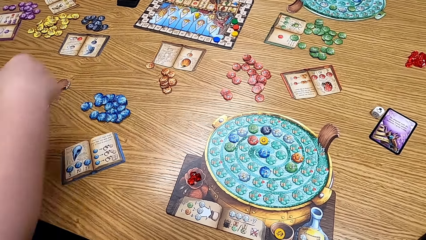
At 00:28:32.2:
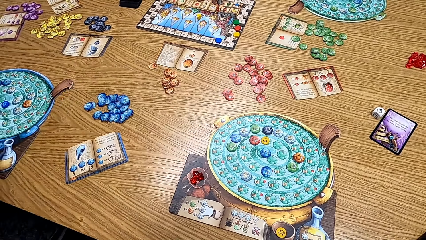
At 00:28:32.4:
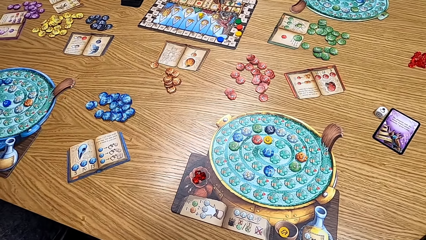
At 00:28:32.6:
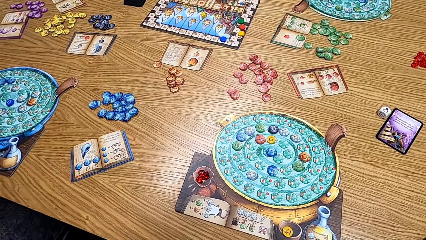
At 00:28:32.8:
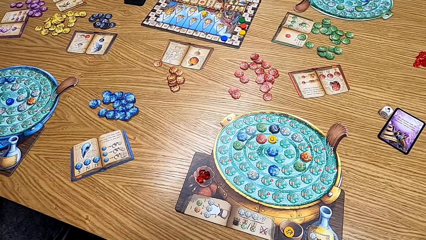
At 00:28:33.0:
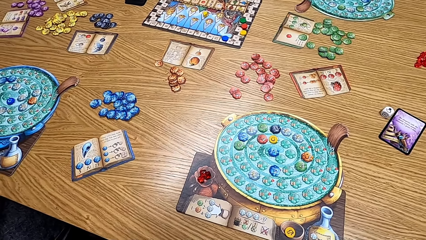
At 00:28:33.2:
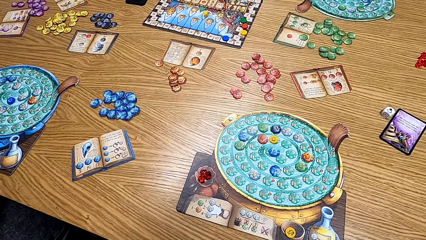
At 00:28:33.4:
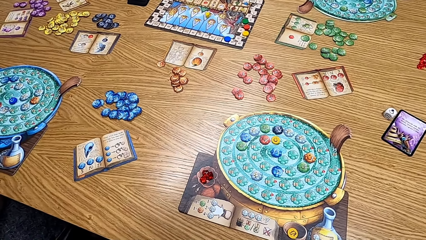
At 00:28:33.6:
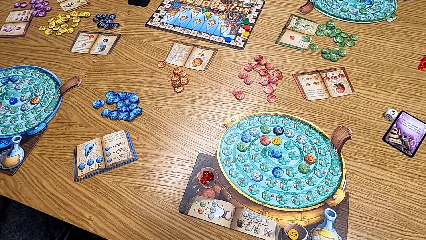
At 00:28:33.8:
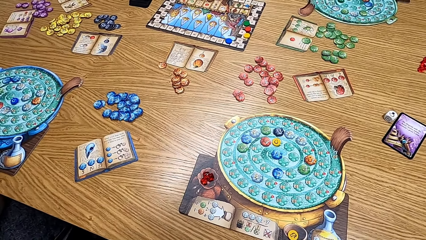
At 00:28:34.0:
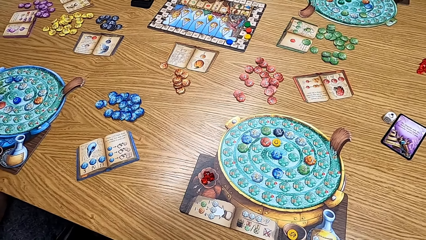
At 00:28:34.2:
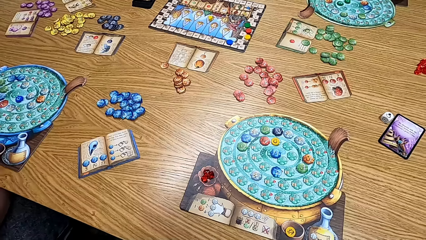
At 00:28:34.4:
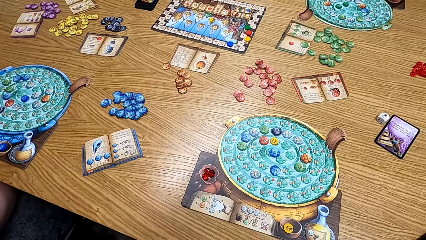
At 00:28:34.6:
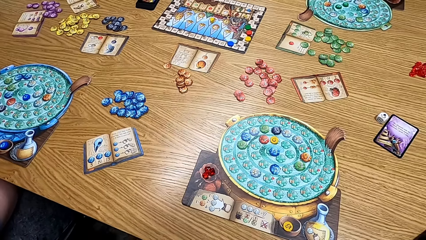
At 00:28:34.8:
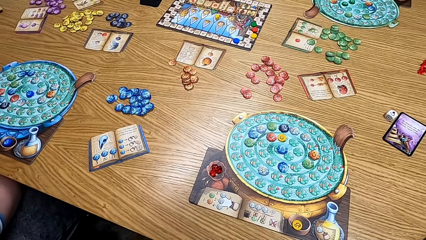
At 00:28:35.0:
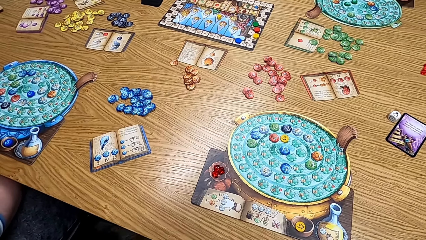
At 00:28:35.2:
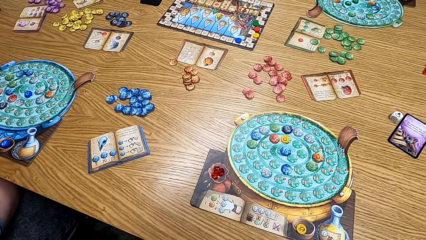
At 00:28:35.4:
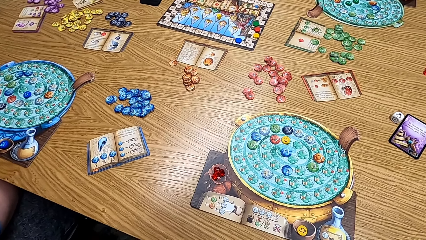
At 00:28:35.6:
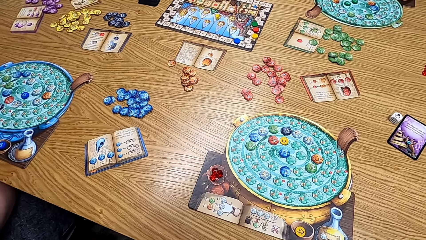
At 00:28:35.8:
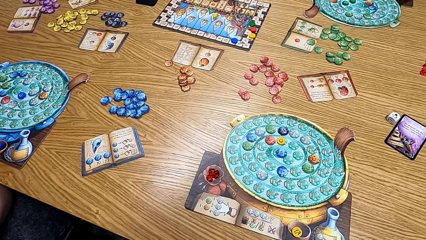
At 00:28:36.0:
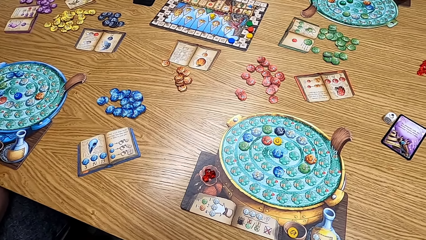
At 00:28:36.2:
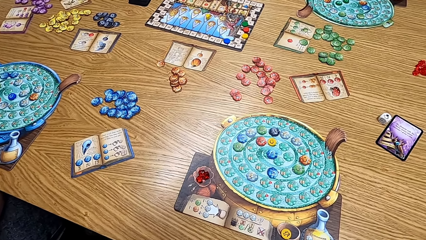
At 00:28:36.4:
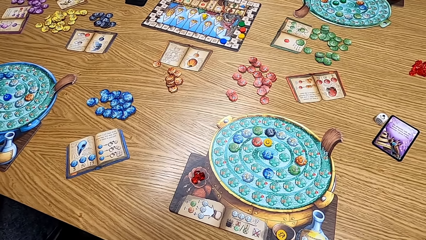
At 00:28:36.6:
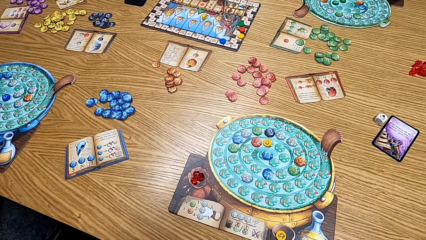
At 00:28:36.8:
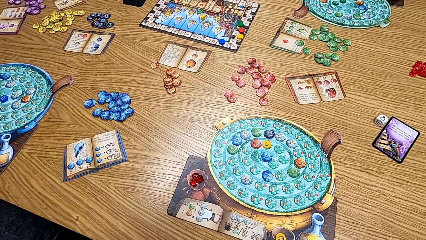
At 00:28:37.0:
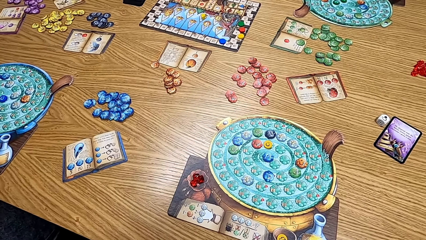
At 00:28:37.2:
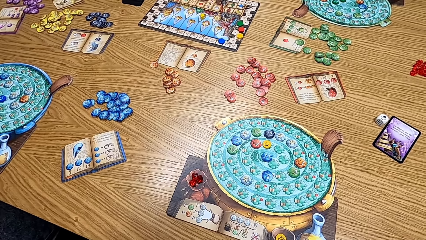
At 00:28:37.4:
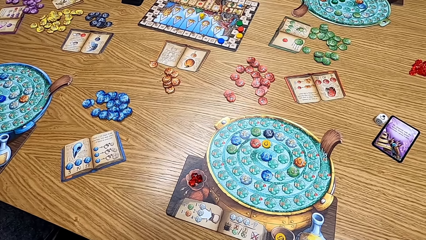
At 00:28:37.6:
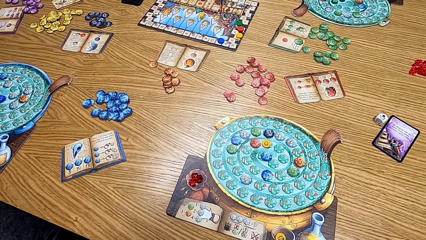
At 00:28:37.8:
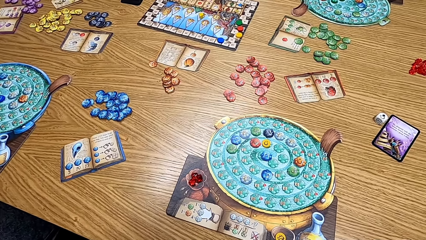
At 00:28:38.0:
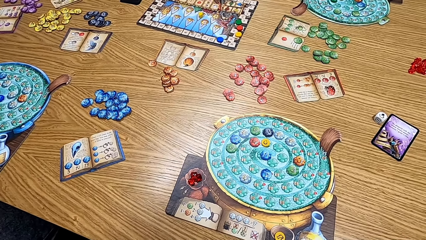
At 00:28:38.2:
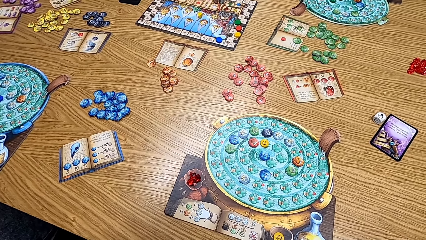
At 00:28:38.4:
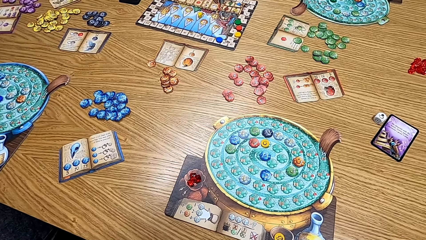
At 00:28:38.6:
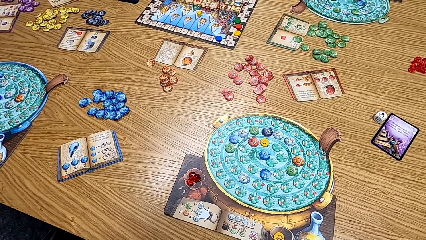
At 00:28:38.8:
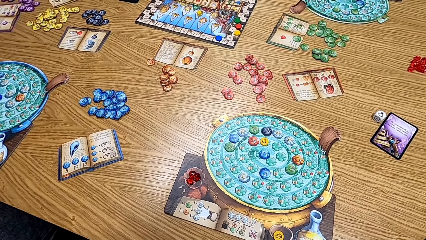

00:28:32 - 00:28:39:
The camera wearer looks at the table. A lady moves chips on the scoring track.

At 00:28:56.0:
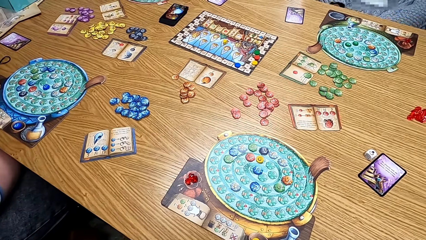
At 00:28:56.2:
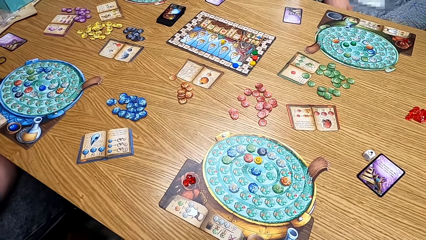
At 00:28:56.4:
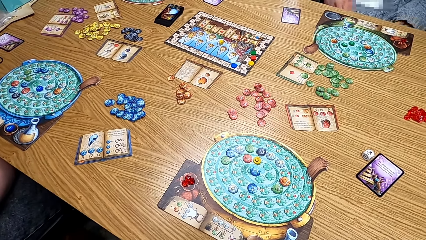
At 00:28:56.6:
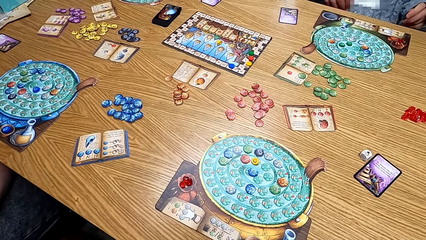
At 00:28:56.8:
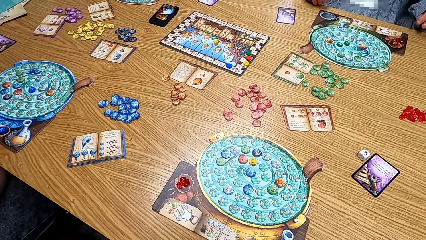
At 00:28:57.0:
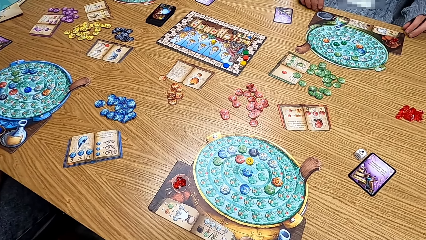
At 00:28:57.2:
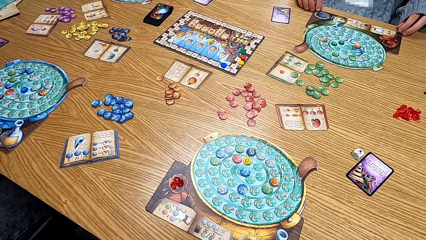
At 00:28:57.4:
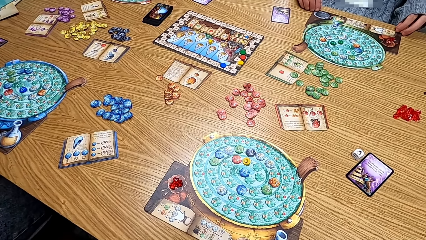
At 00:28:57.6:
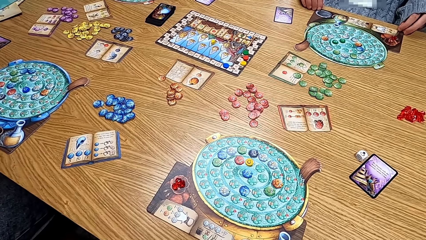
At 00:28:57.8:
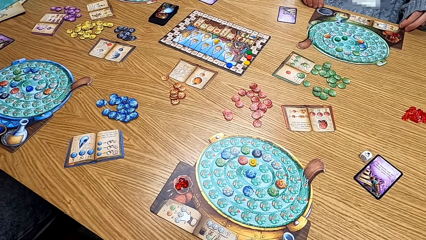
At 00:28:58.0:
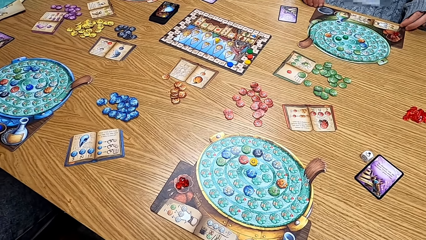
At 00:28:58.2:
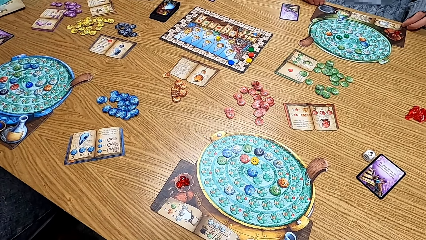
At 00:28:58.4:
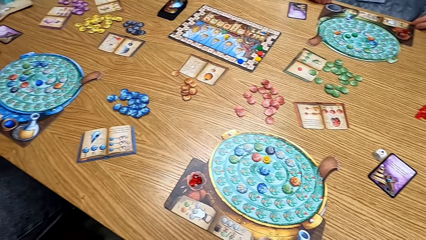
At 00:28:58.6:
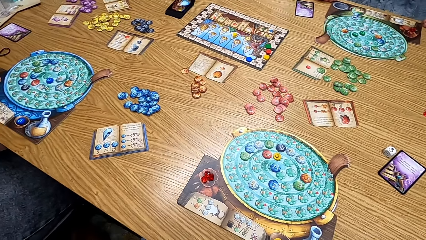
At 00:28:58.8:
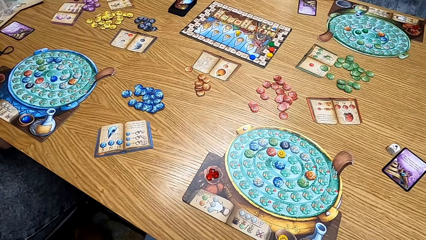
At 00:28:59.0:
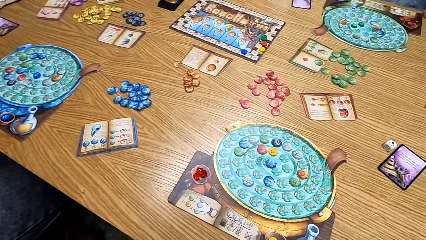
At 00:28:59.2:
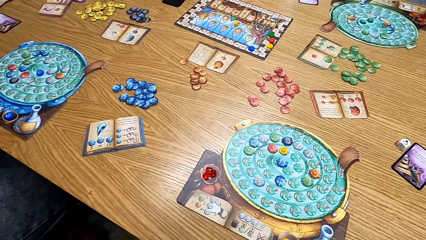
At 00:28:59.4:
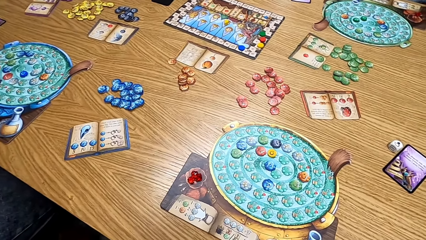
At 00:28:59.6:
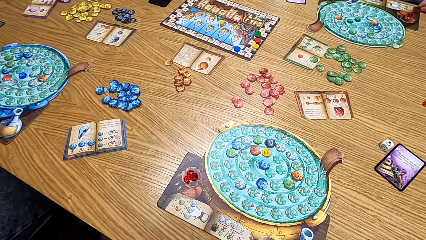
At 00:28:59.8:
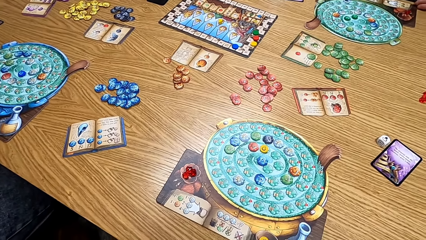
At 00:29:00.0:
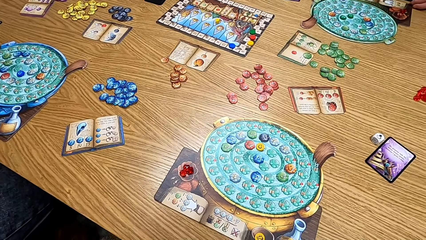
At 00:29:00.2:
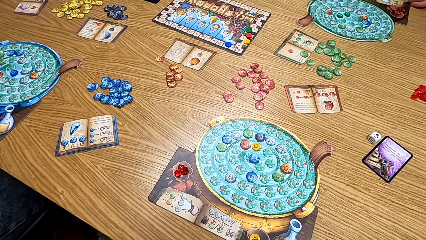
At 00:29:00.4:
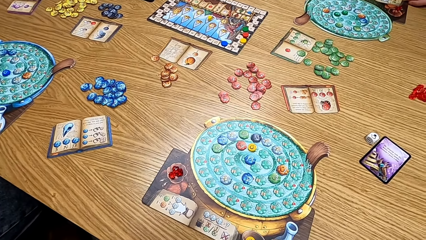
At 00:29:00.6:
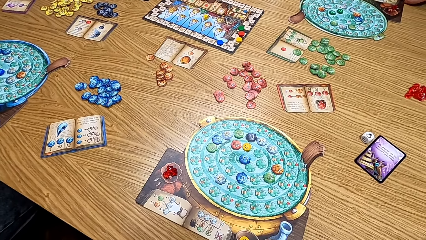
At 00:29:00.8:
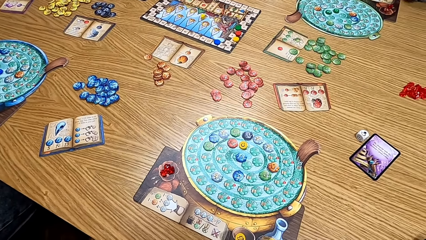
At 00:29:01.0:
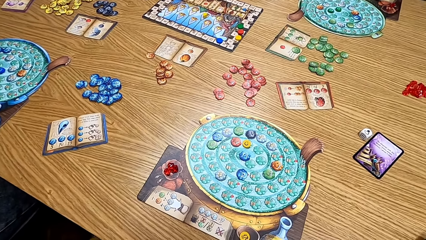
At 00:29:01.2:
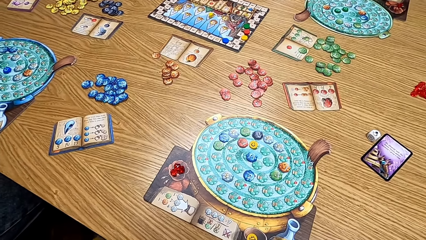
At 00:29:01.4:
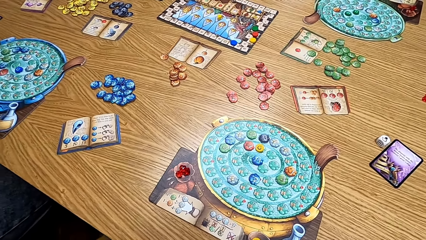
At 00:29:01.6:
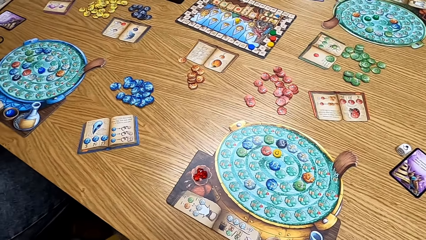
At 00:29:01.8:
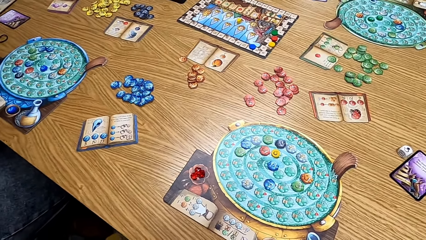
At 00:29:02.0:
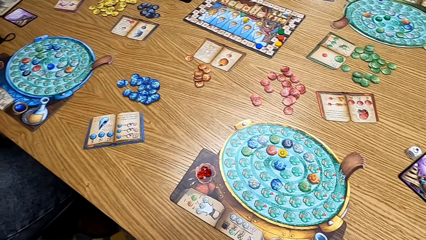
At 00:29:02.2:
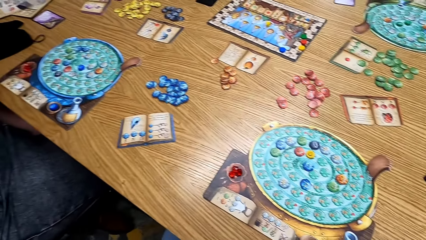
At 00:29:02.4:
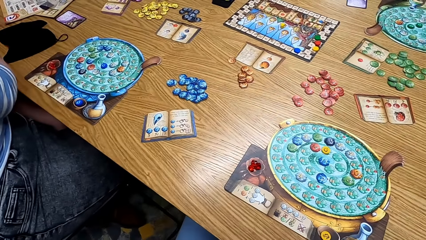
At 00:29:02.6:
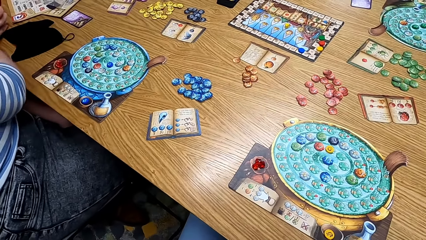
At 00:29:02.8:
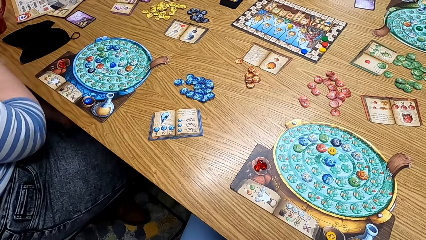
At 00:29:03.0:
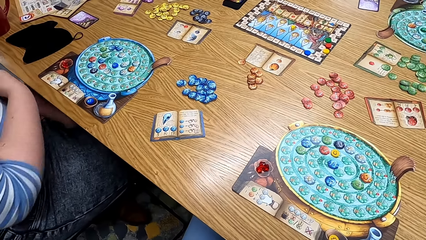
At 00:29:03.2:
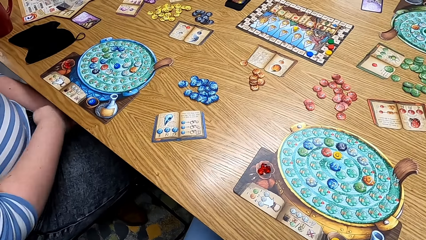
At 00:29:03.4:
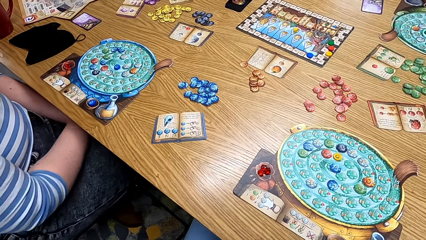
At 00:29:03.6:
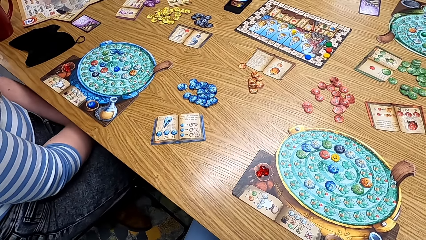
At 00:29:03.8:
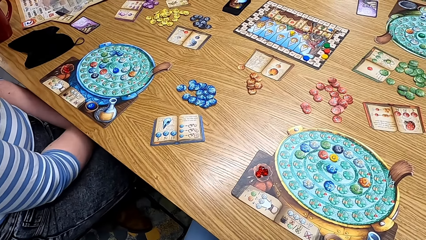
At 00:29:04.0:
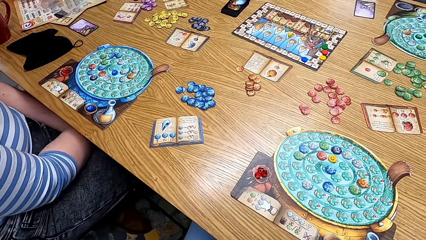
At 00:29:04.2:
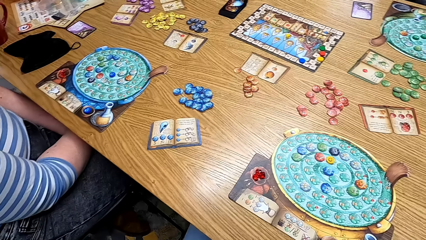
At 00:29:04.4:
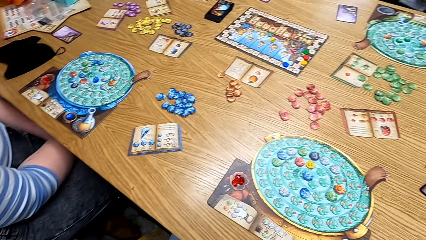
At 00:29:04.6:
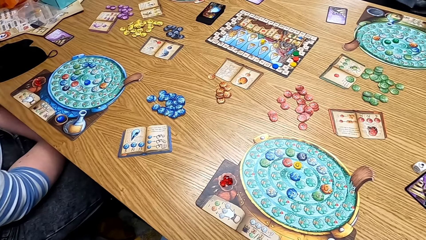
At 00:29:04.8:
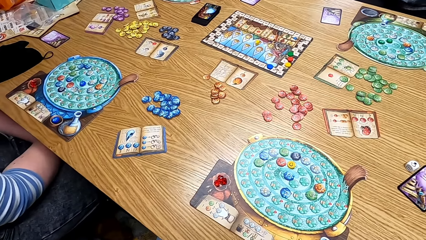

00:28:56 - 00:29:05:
A woman fixes the cards. The camera wearer looks at the table. Another woman touches the cup. The other woman puts her hand under the table.
